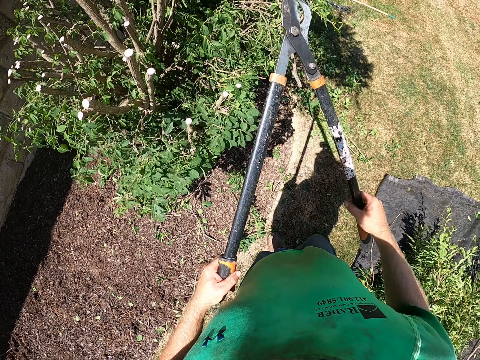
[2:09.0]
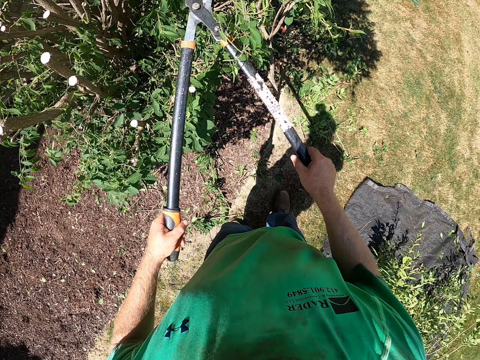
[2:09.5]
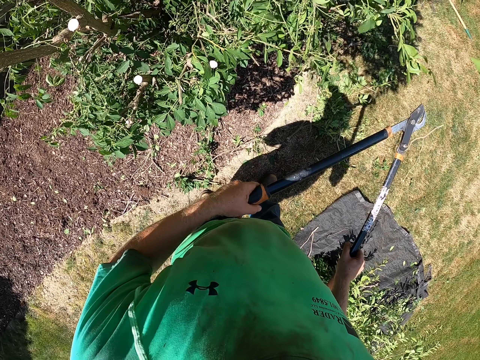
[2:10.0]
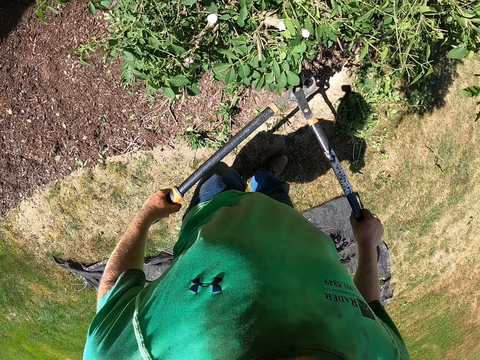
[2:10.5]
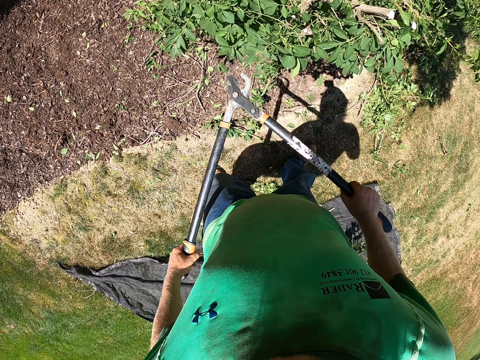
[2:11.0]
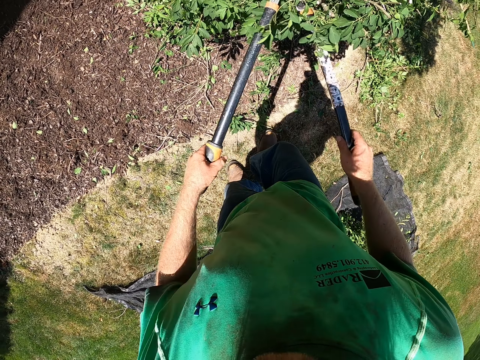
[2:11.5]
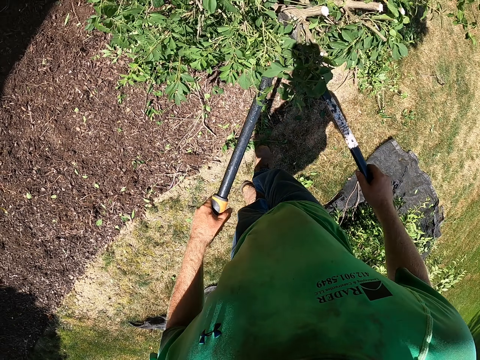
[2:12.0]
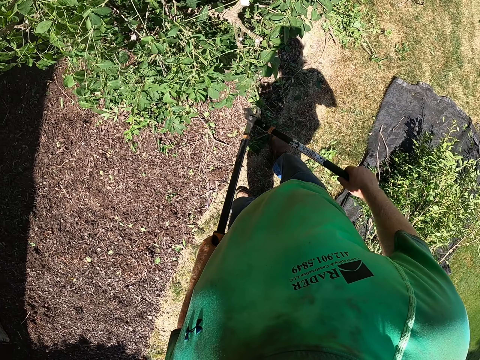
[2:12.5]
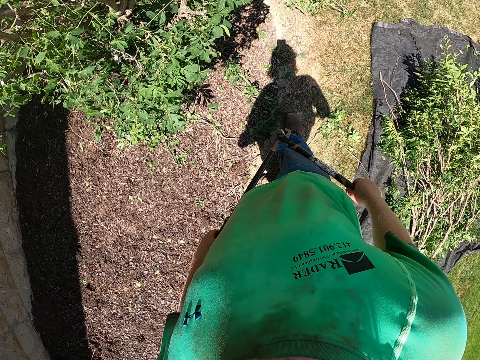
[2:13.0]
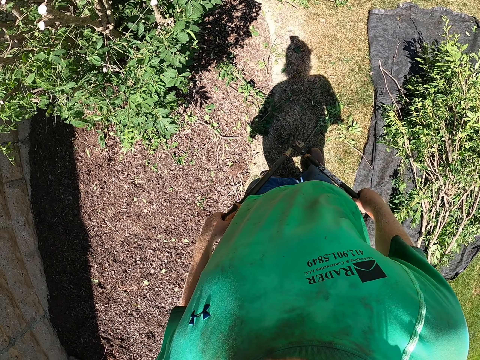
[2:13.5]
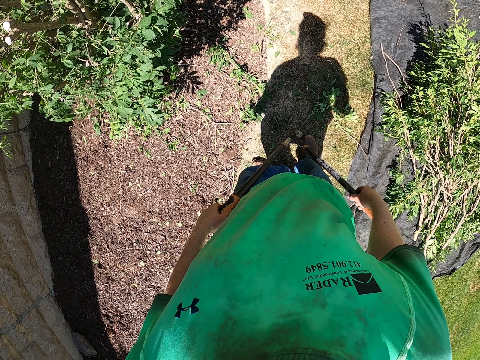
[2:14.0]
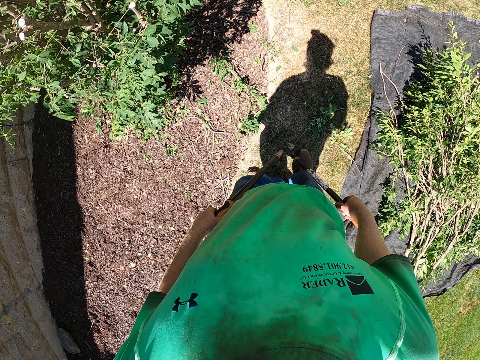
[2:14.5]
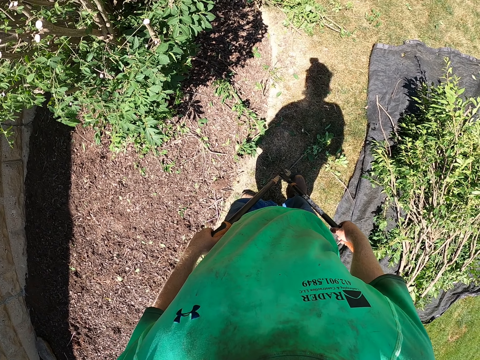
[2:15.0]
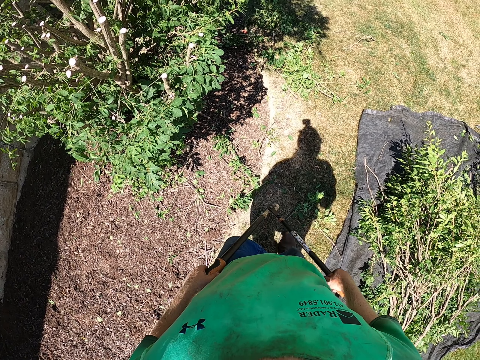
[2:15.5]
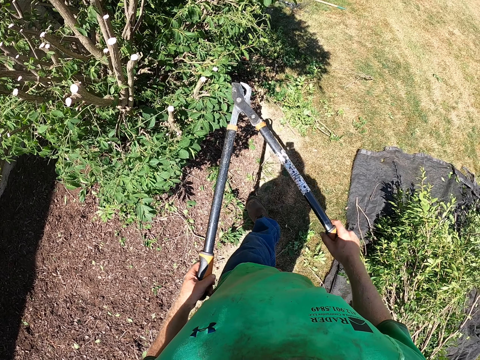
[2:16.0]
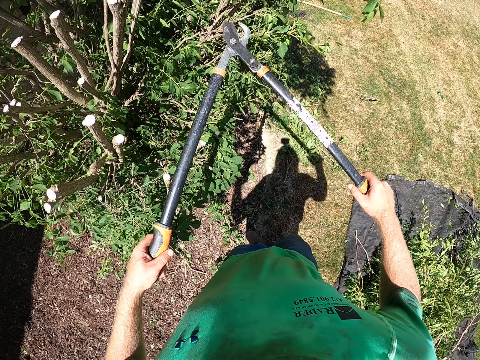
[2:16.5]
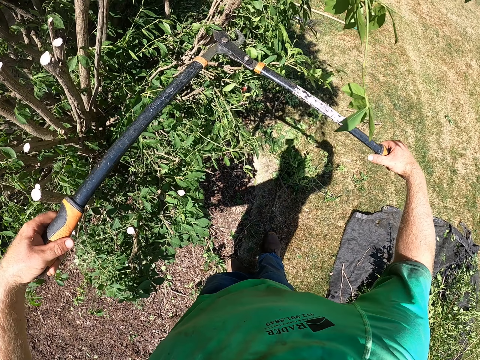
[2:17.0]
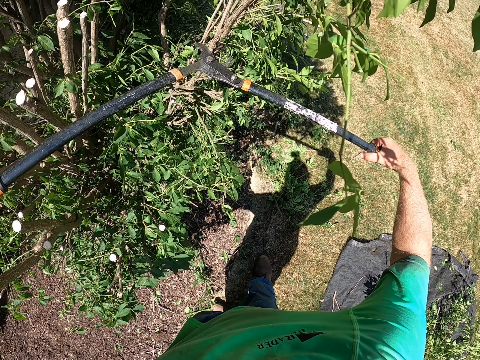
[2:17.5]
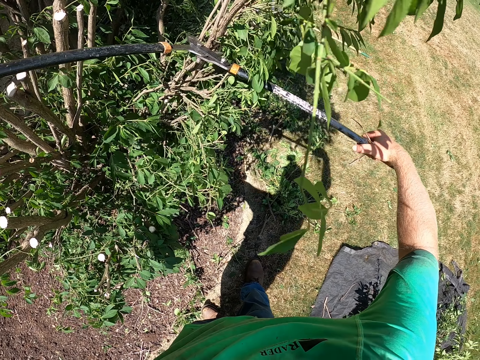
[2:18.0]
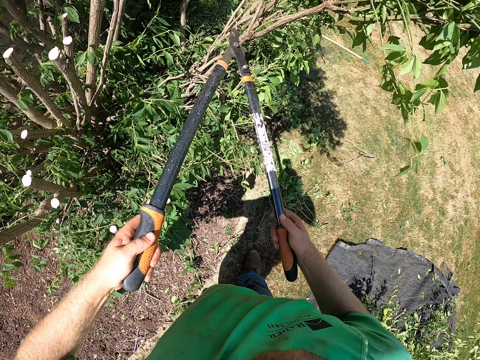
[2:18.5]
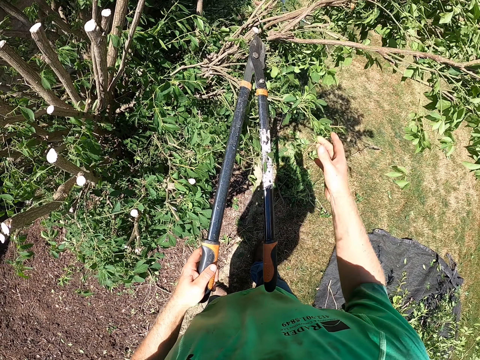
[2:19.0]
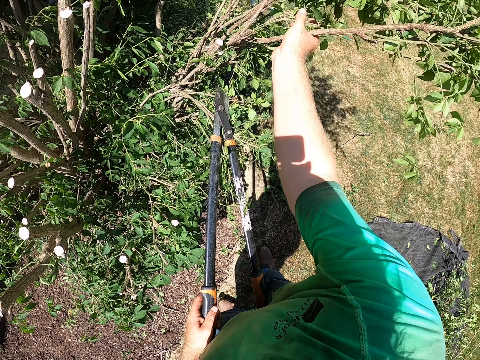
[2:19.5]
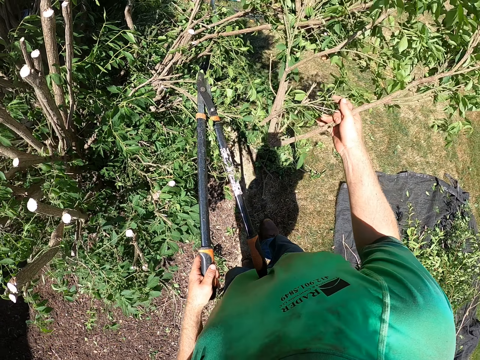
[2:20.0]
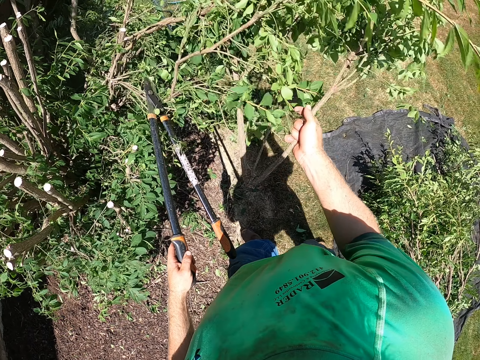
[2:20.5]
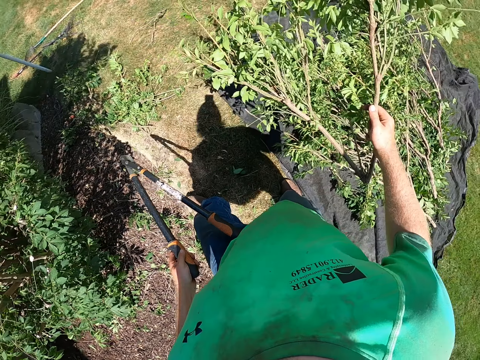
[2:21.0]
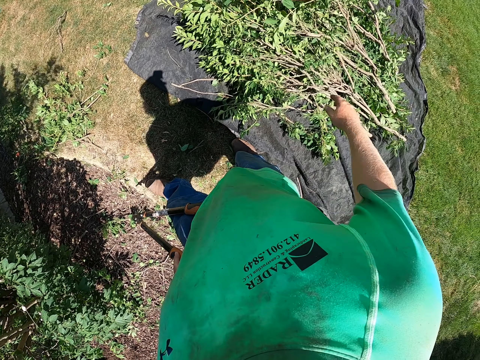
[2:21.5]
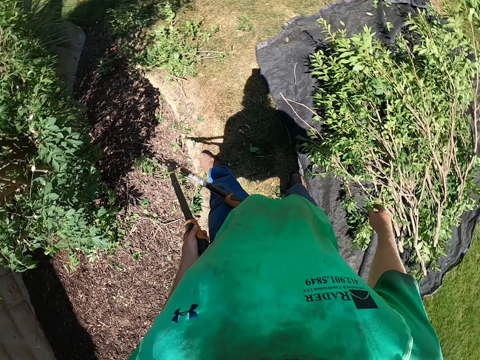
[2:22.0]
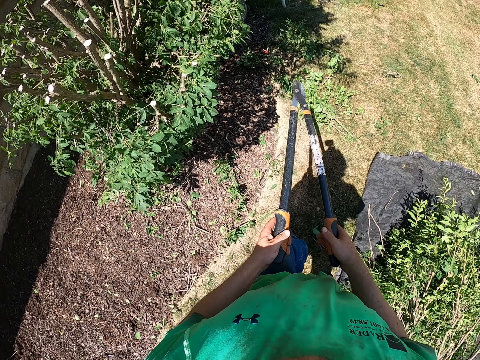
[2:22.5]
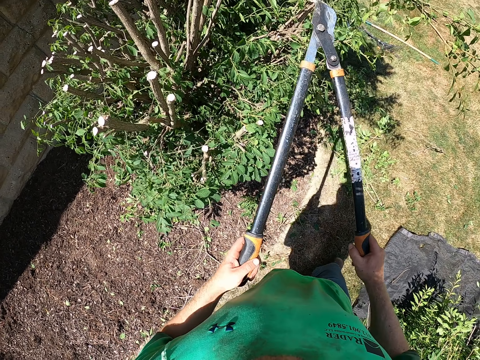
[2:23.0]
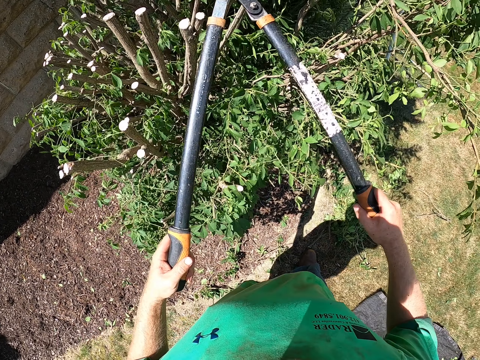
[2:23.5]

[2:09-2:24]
The camera wearer removes branches from the bush. He looks at the bush. He cuts the branches of the shrub with the shear in both hands. He removes a branch of the shrub with his right hand. He drops the branch of the shrub in his right hand into the cloth with grass on the ground.

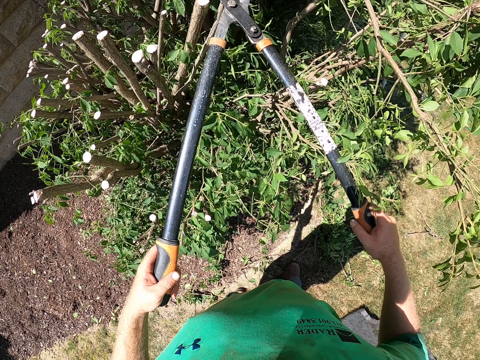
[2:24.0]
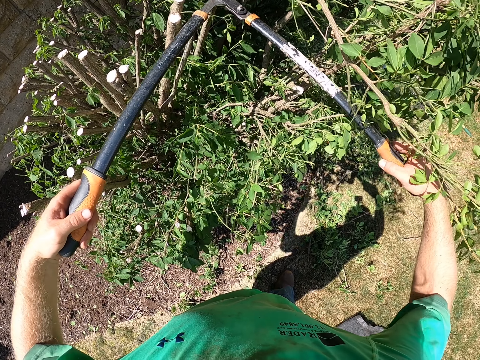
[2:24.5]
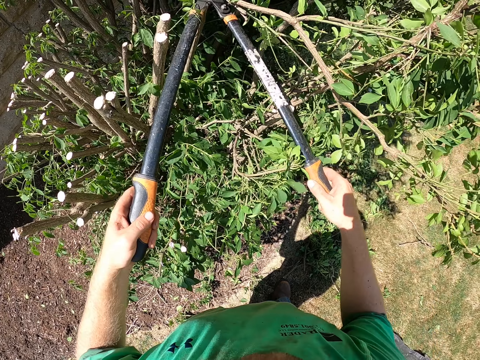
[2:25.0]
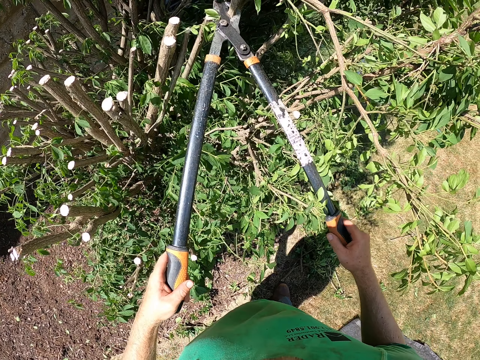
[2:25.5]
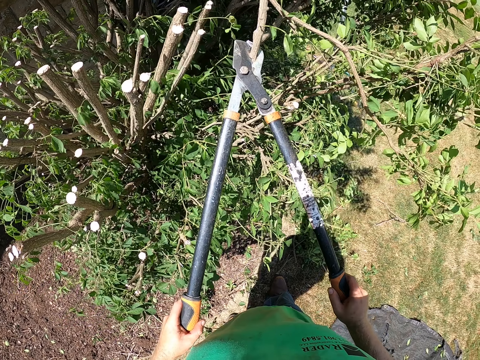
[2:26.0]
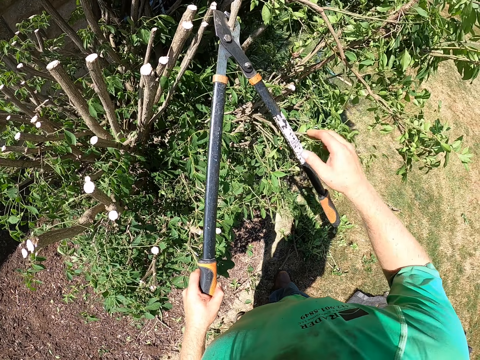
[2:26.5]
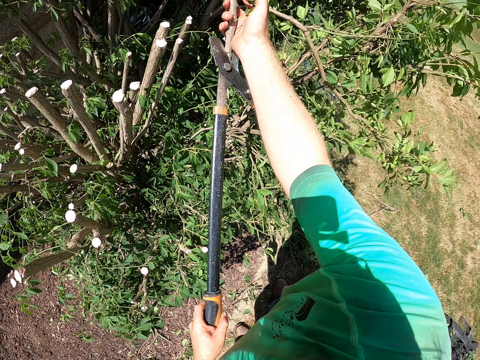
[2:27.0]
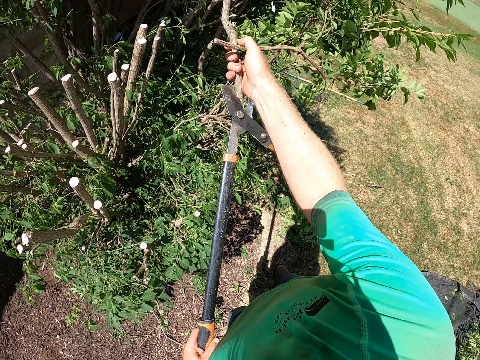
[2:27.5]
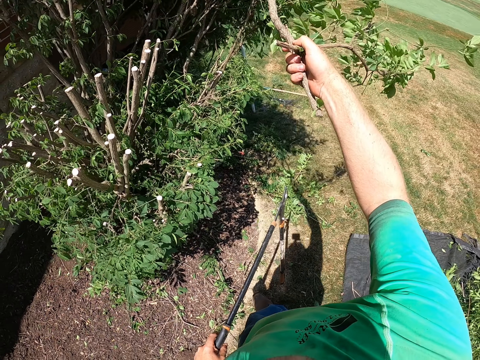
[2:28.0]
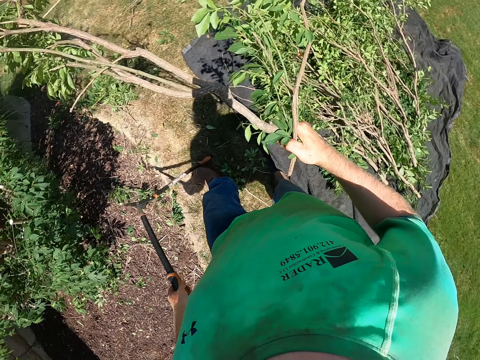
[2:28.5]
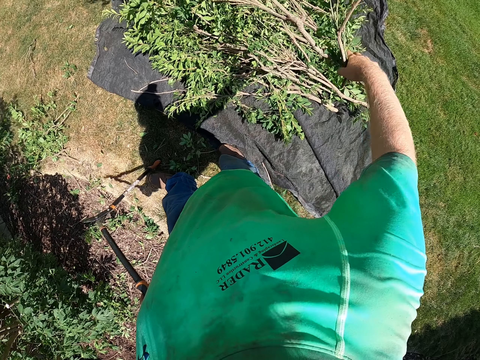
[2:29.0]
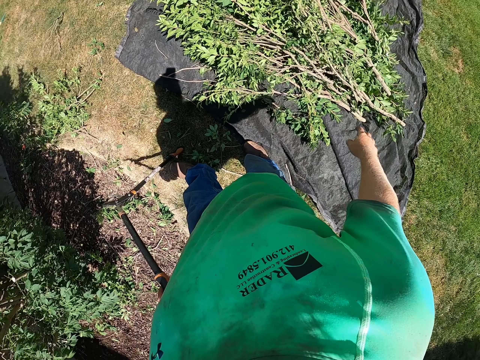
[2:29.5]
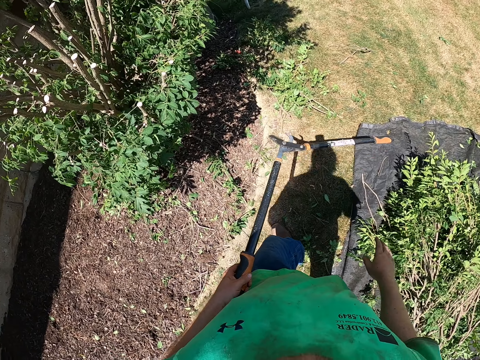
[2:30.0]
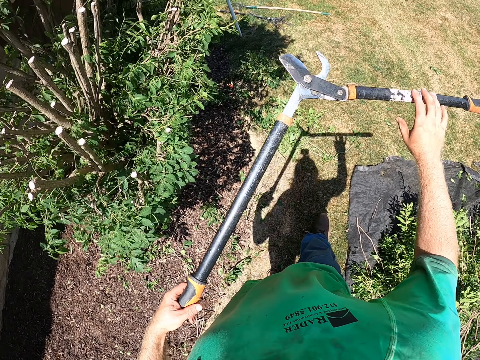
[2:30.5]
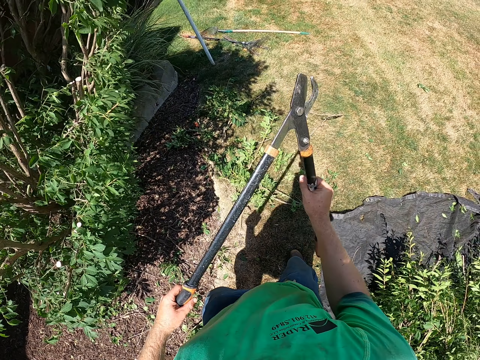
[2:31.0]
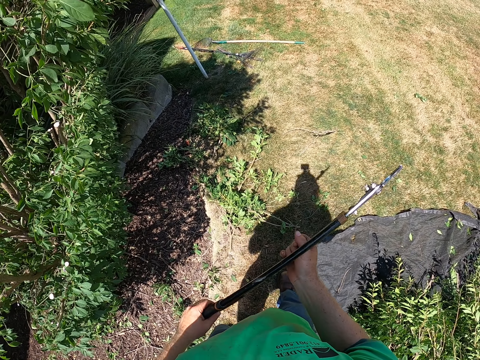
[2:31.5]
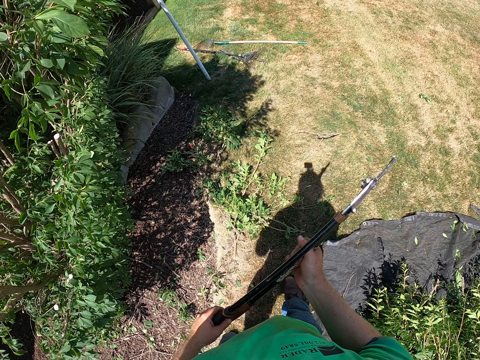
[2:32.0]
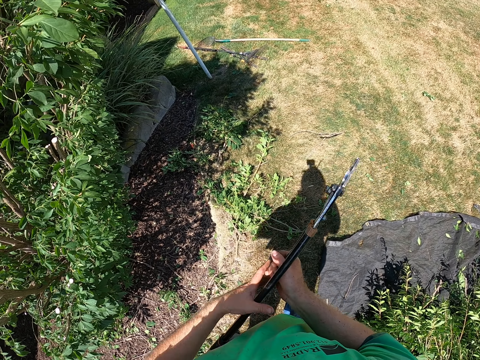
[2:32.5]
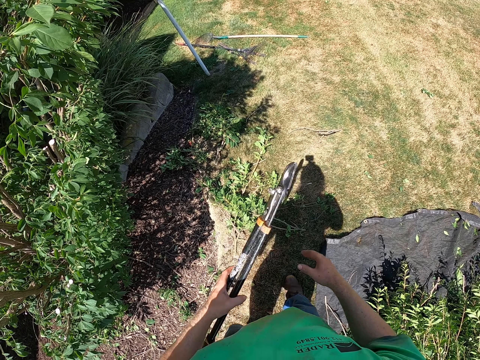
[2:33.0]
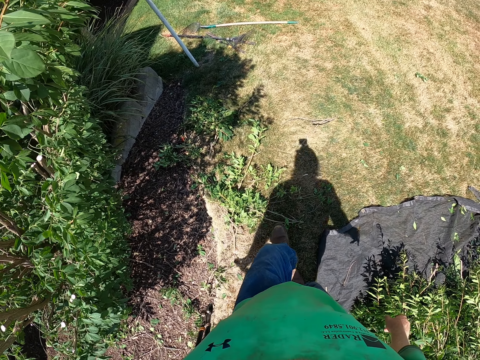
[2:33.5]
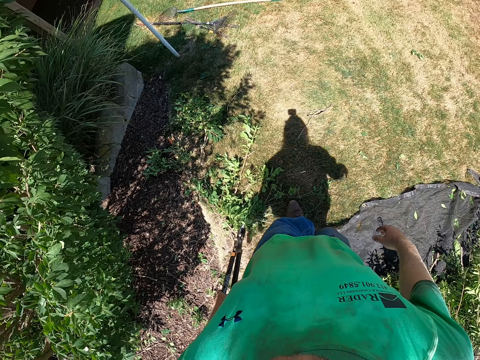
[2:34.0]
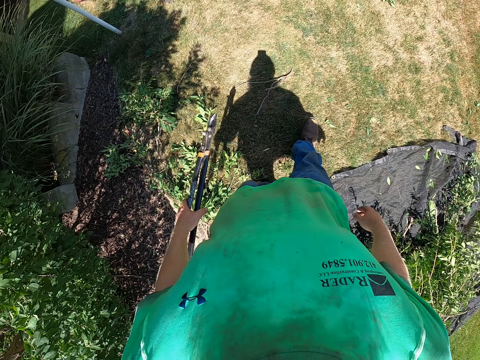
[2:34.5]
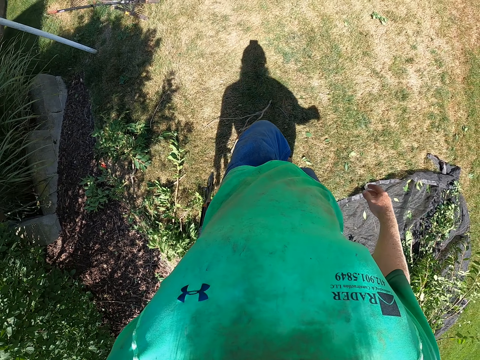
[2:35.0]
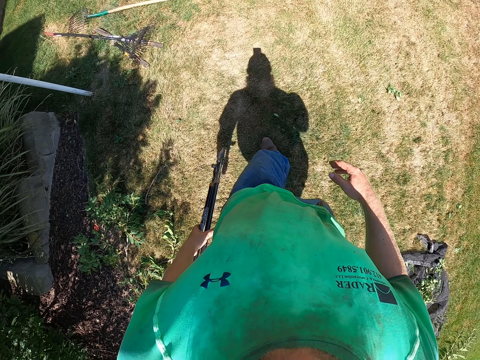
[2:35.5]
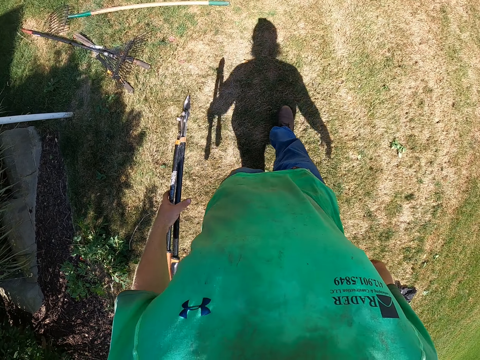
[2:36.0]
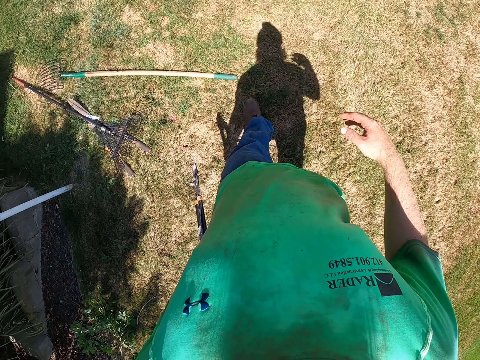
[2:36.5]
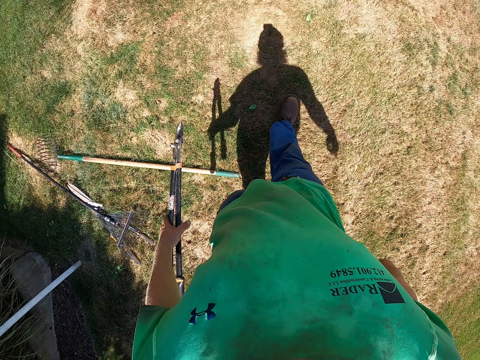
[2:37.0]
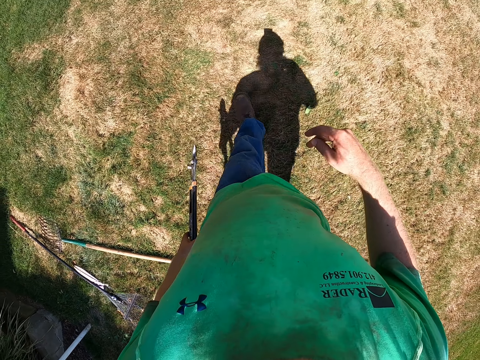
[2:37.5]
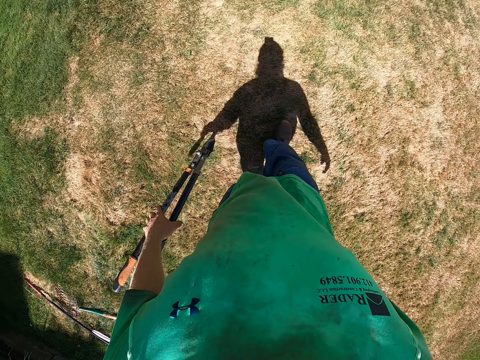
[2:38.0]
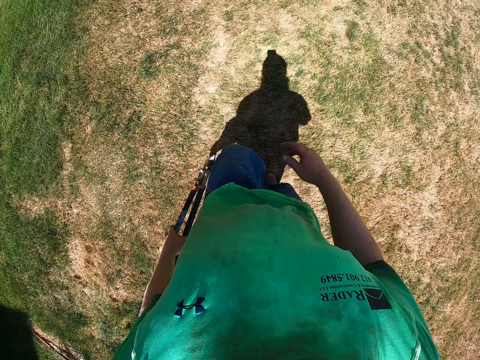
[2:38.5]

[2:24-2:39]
The camera wearer cuts the branches of the shrub with the shear or branch cutter in both hands. He removes a branch of the shrub with his right hand. He drops the branch of the shrub in his right hand into the cloth with grass on the ground. He closes the branch cutter. He walks.
